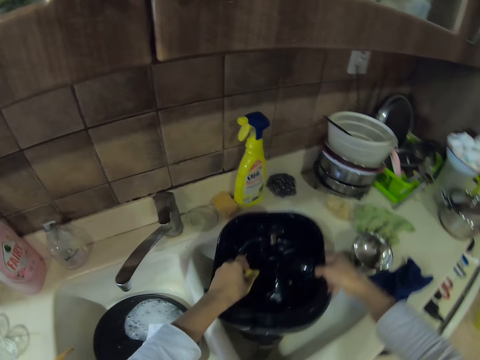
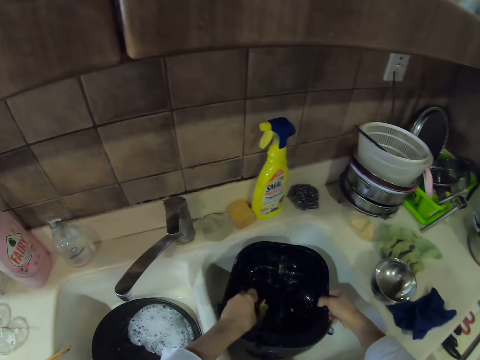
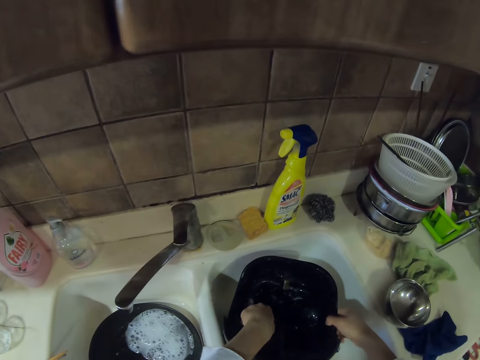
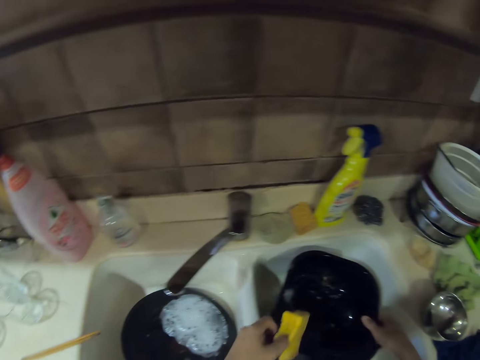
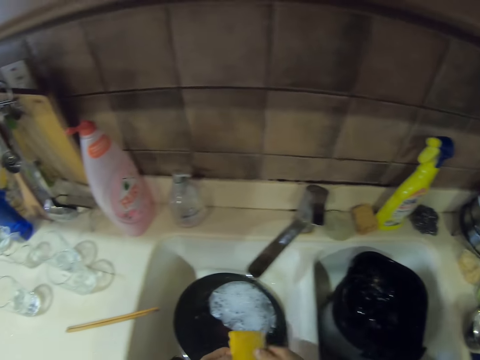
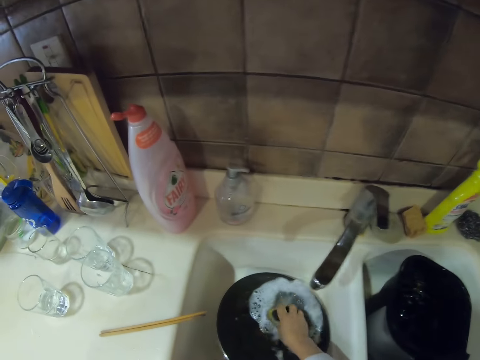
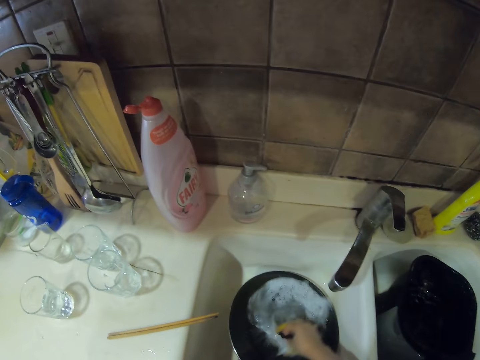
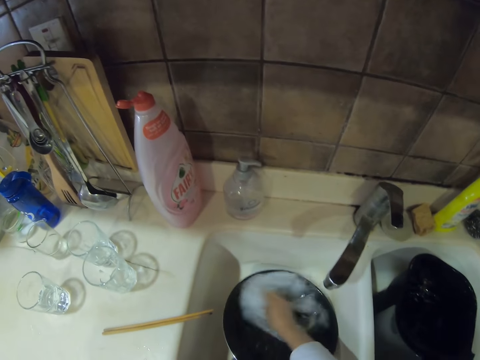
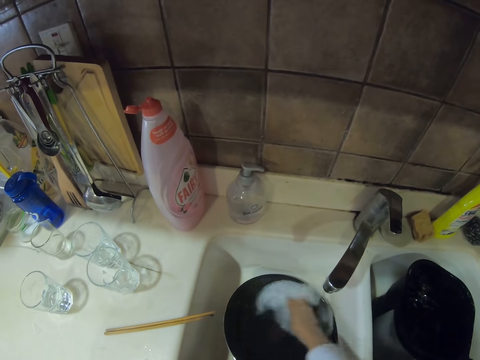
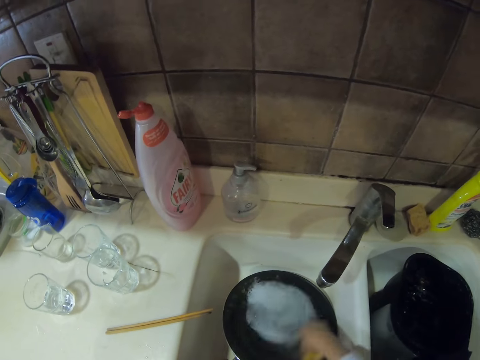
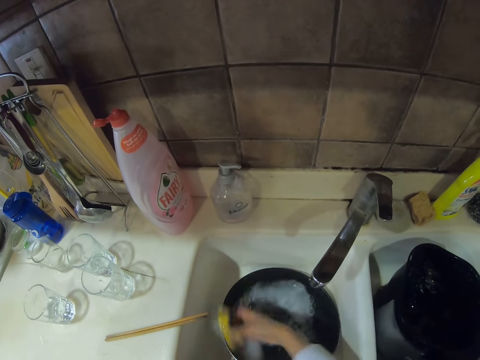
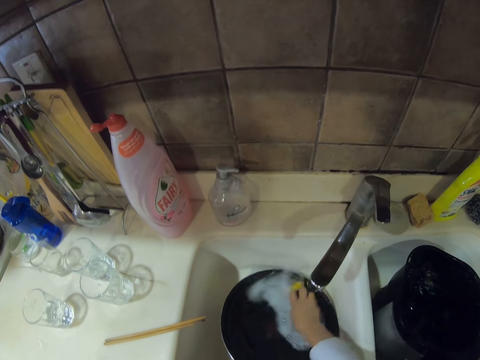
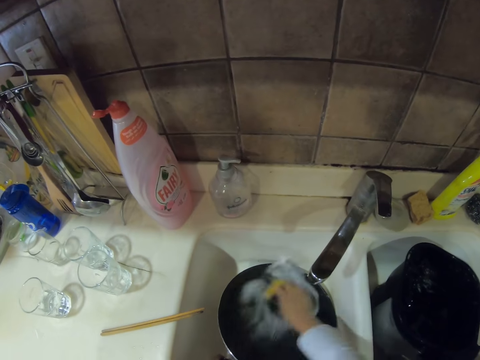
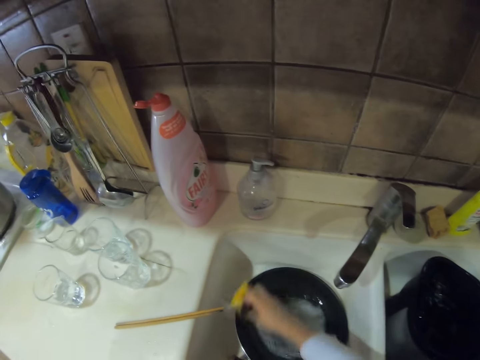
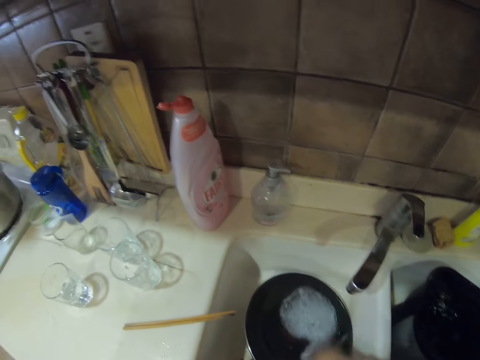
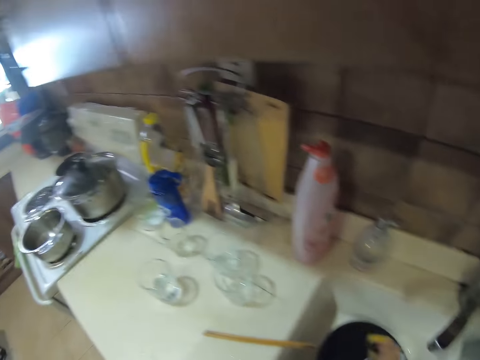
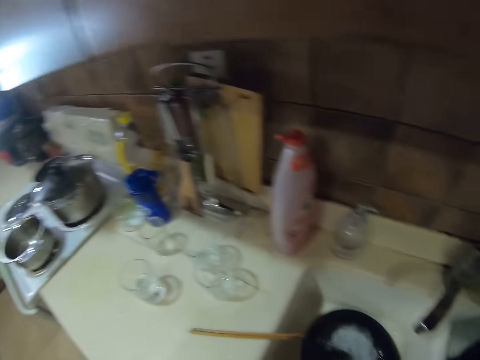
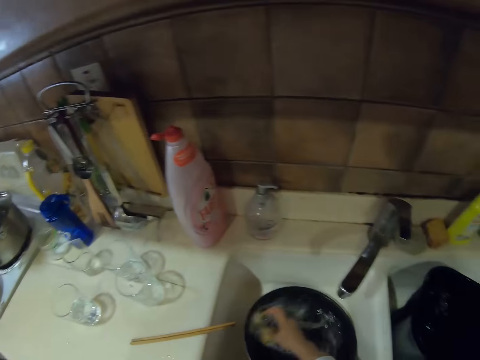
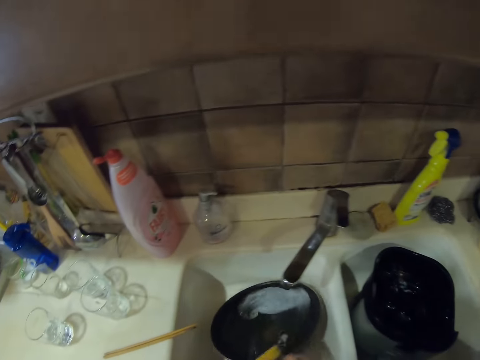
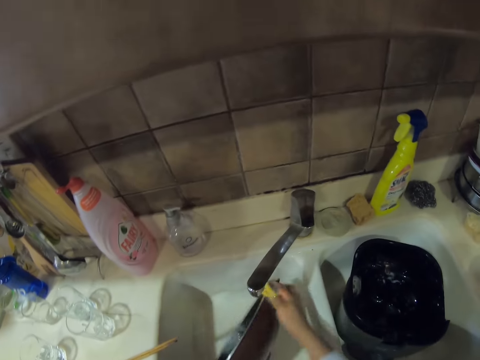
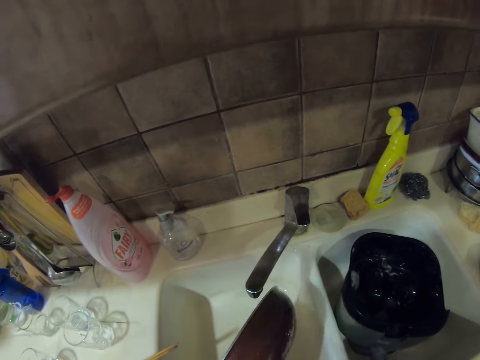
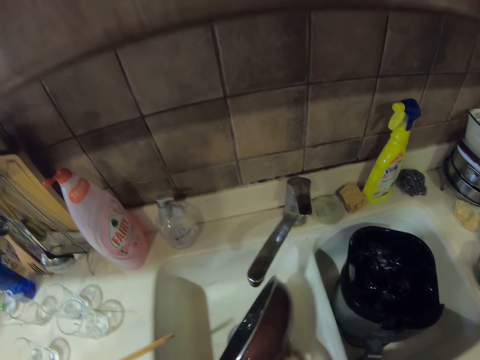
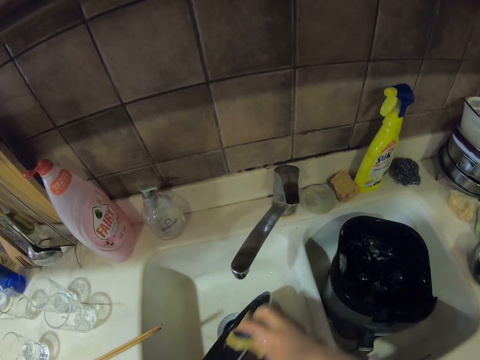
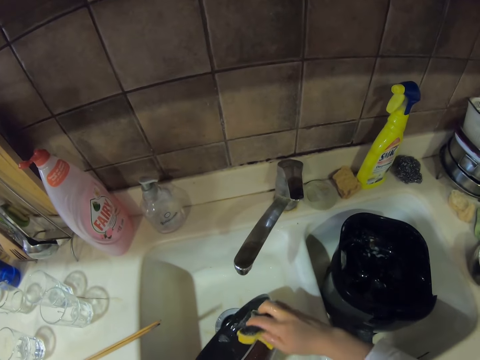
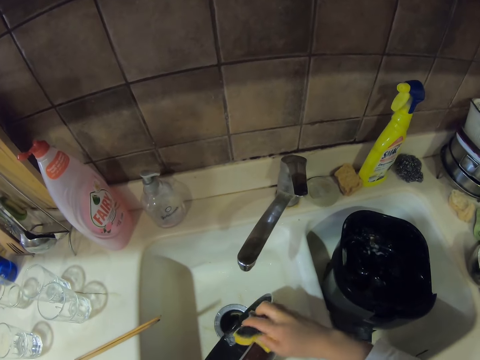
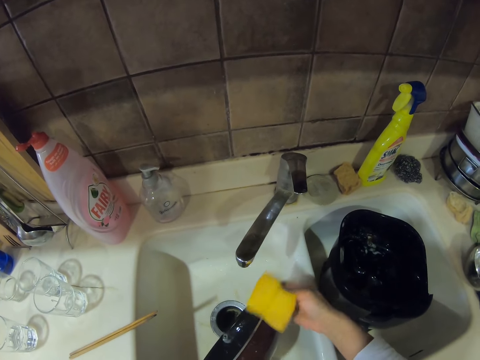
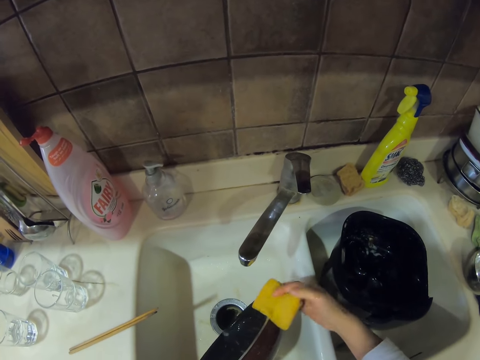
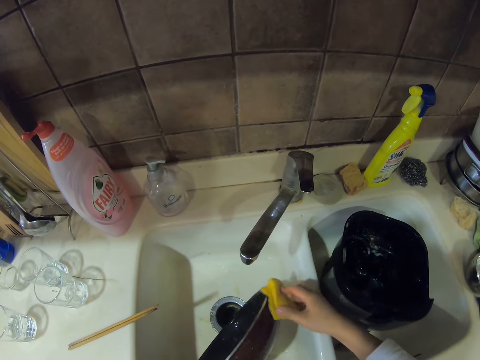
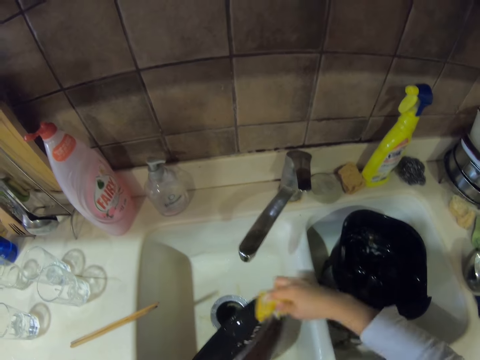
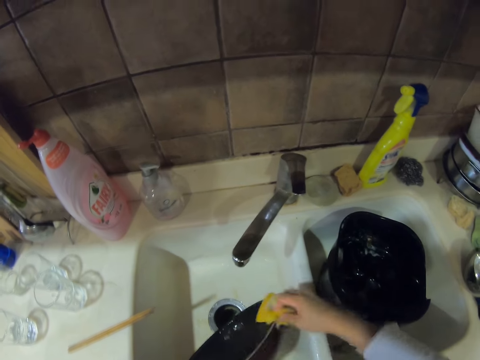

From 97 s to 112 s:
The camera wearer puts the bowl in the sink. They pick a sponge. They are pouring water. They clean a pan. They are washing the frying pan.

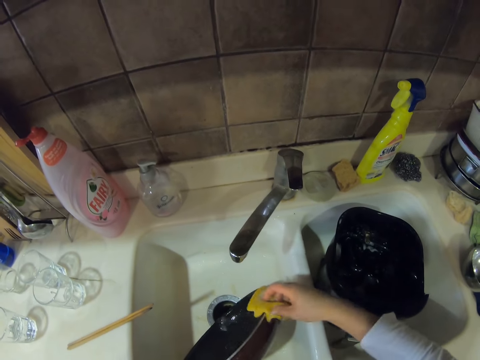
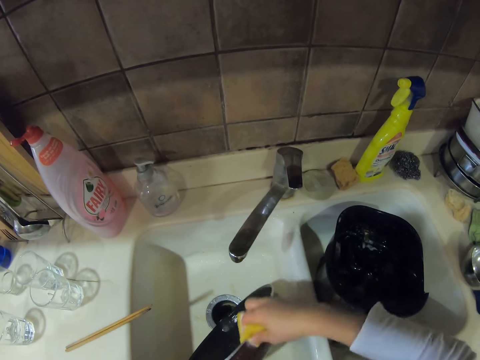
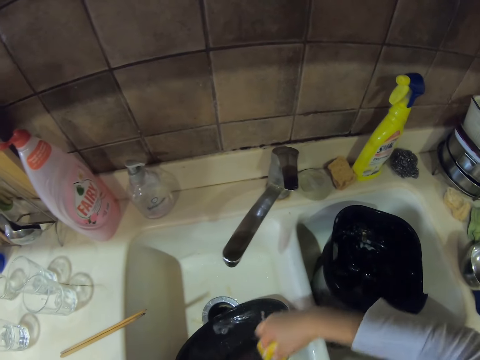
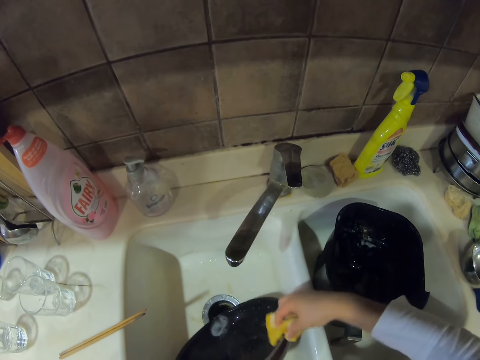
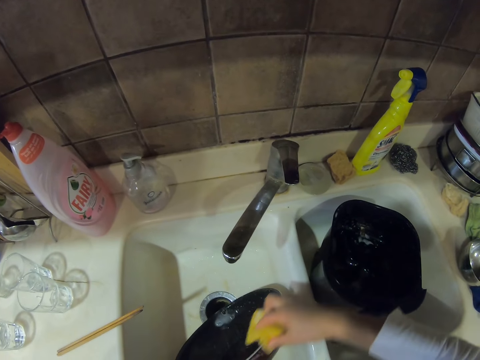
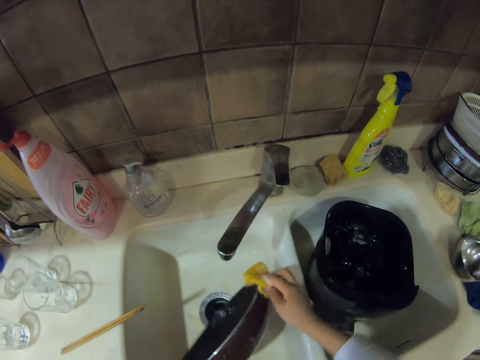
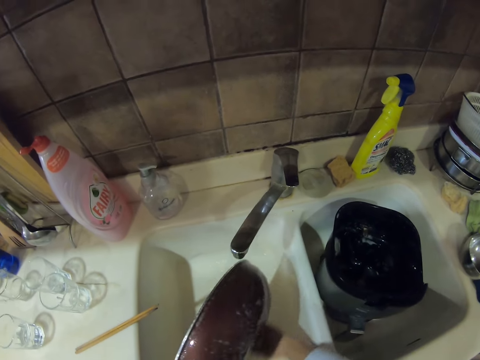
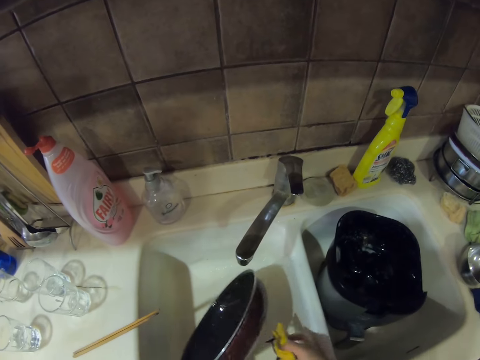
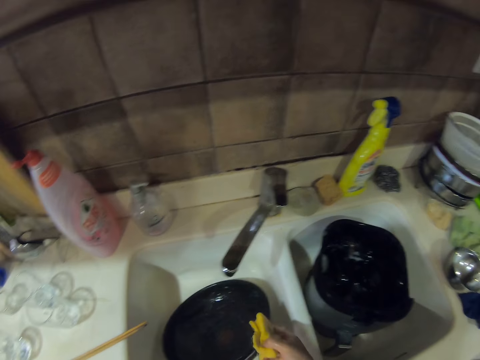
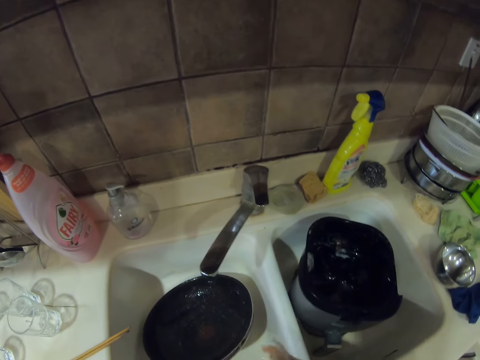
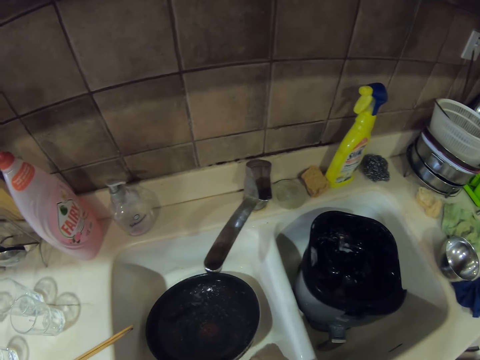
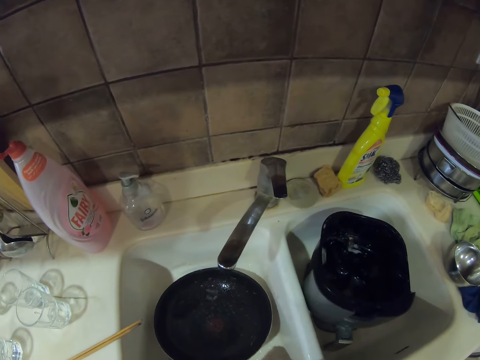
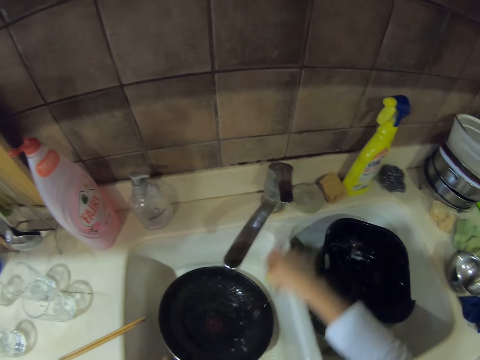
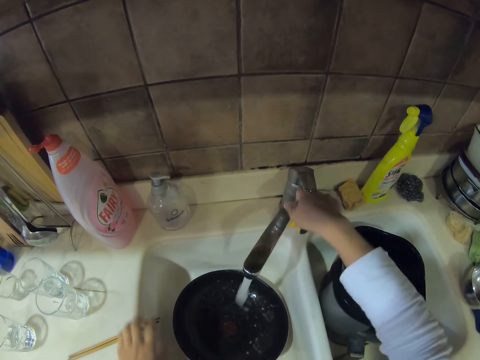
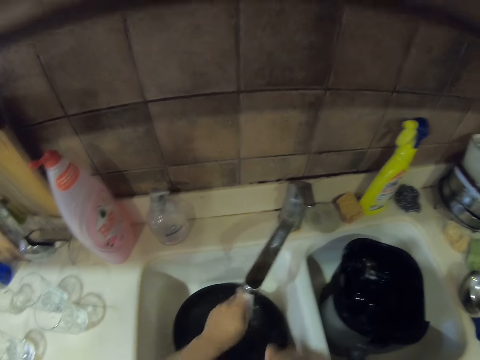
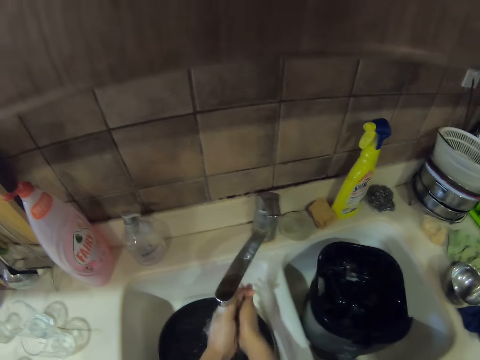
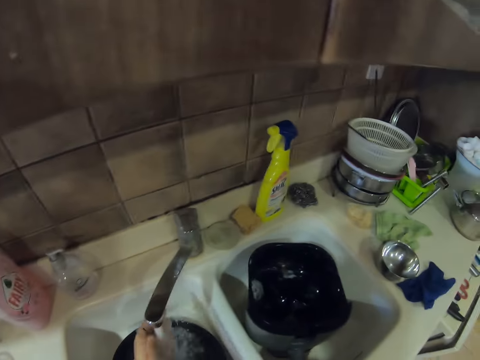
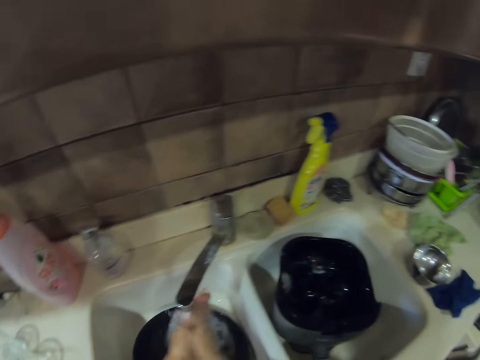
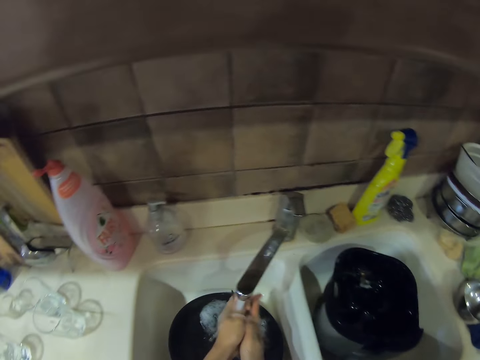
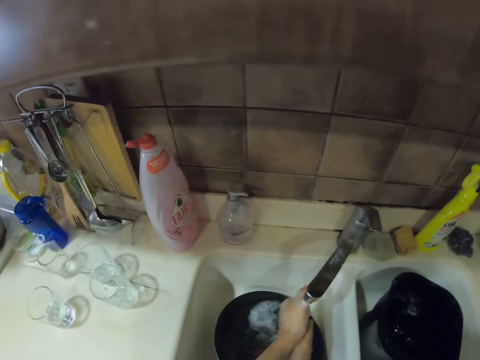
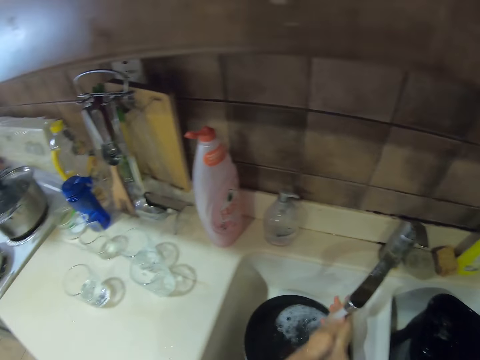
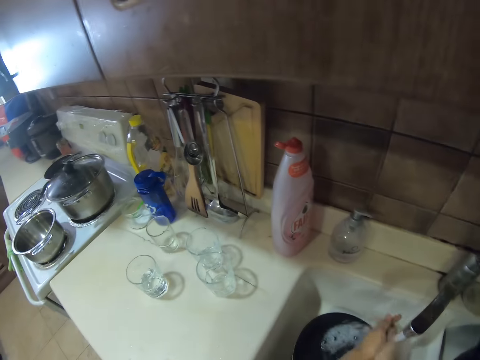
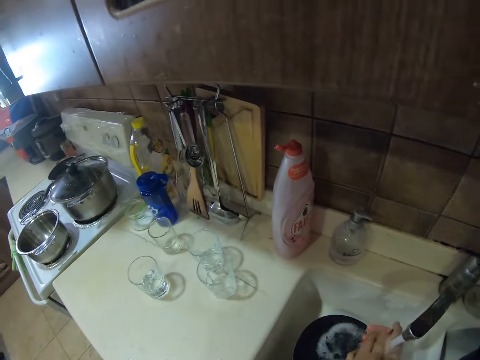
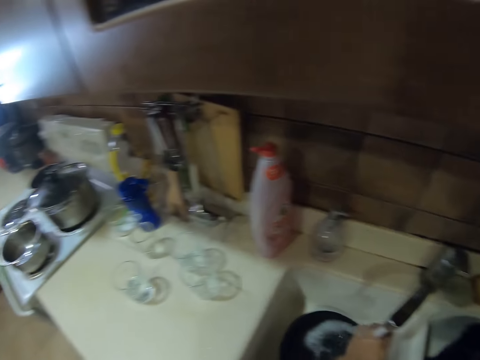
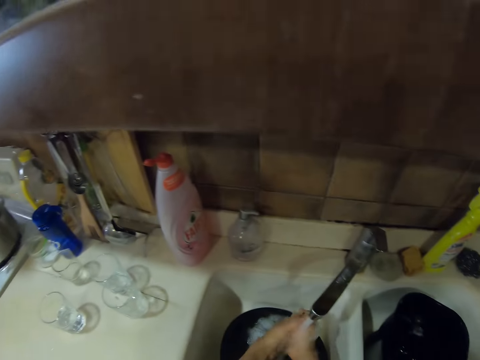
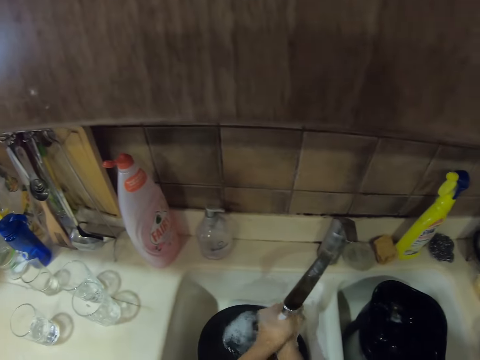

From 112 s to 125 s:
The camera wearer stares at the pan. They turn on the tap. They pick the chopsticks. They rinse the chopsticks. They are washing hands.
